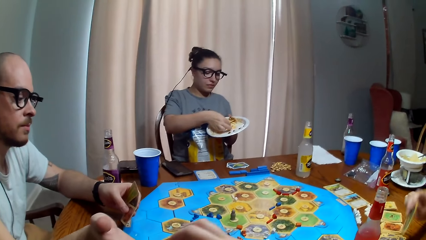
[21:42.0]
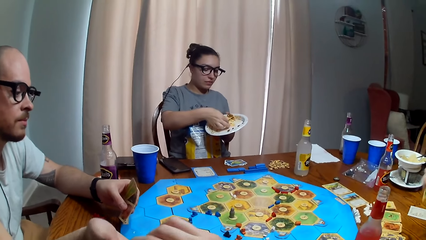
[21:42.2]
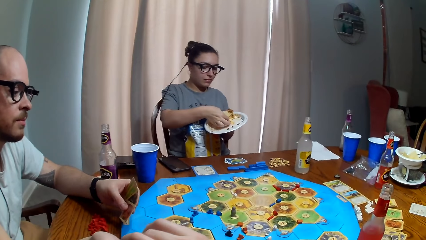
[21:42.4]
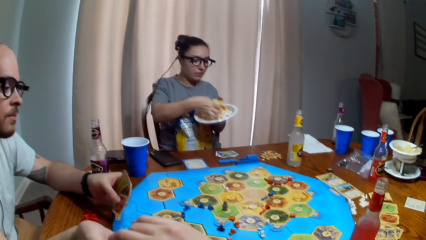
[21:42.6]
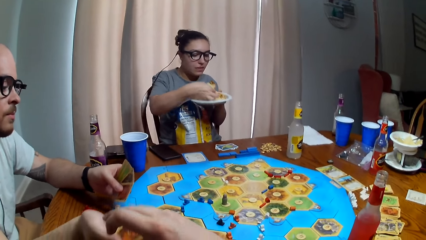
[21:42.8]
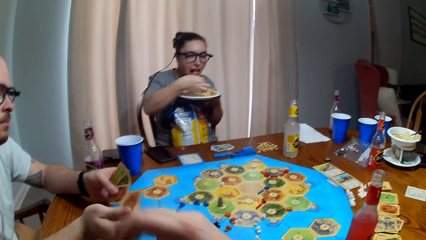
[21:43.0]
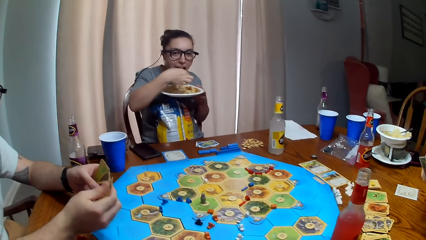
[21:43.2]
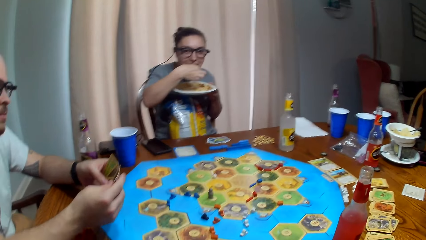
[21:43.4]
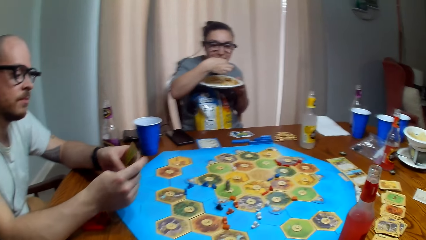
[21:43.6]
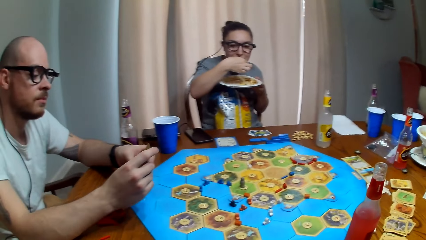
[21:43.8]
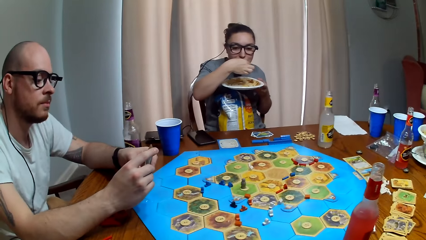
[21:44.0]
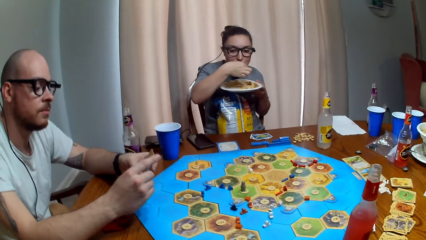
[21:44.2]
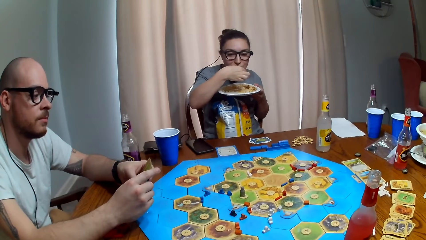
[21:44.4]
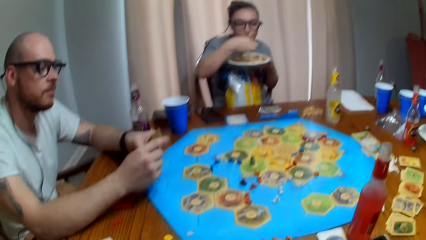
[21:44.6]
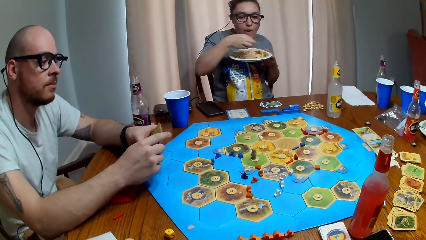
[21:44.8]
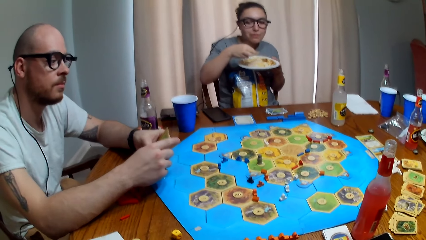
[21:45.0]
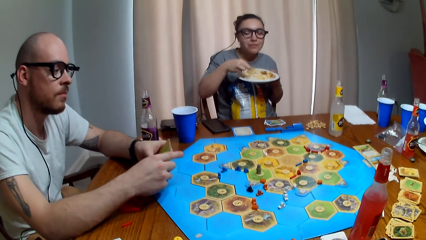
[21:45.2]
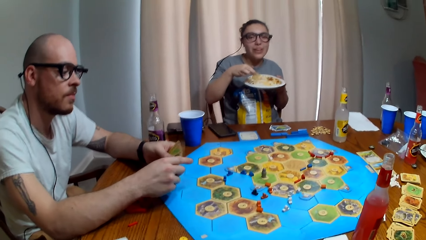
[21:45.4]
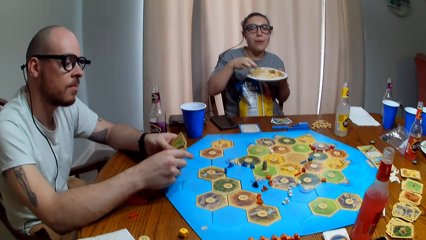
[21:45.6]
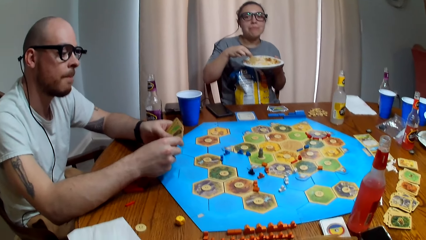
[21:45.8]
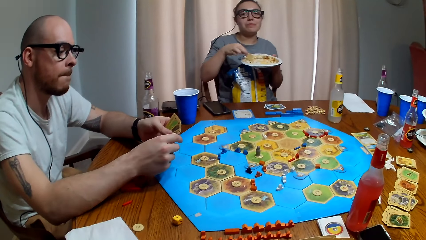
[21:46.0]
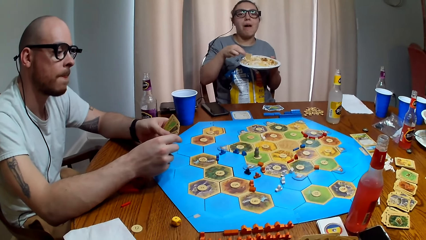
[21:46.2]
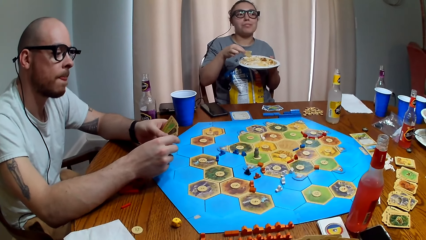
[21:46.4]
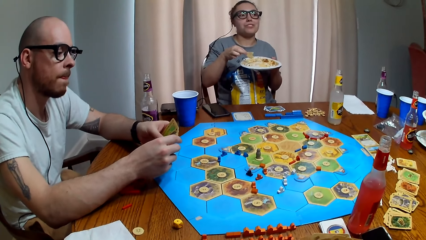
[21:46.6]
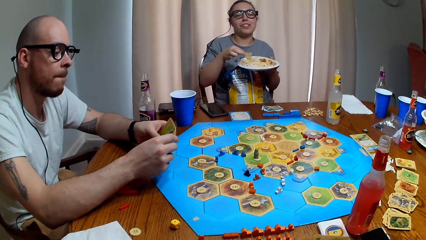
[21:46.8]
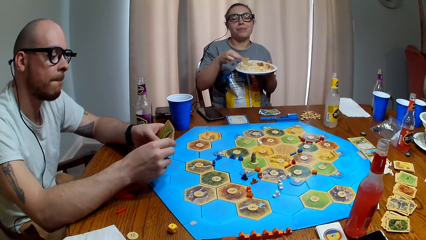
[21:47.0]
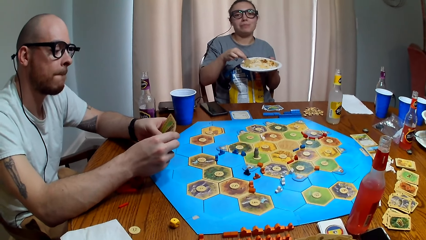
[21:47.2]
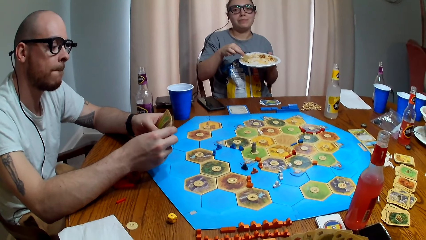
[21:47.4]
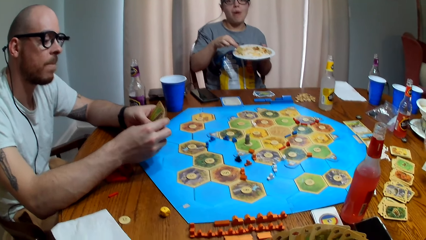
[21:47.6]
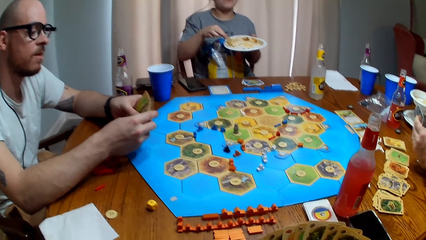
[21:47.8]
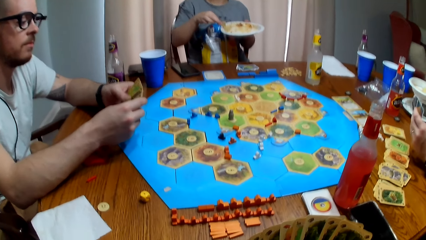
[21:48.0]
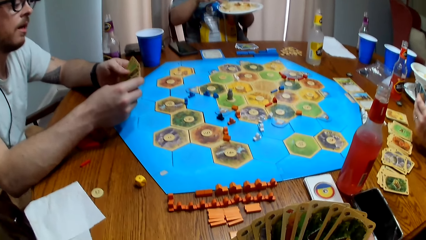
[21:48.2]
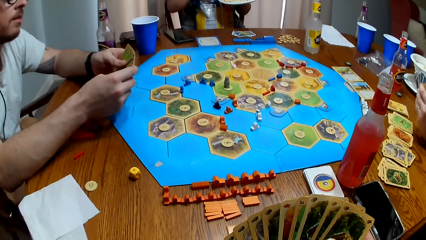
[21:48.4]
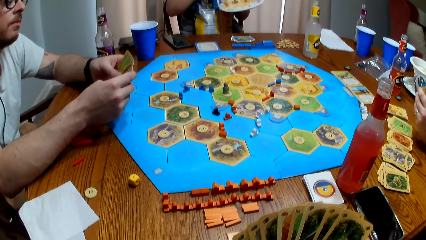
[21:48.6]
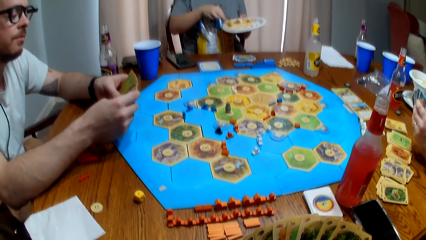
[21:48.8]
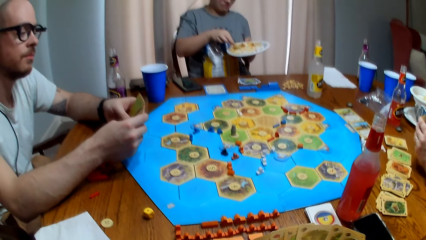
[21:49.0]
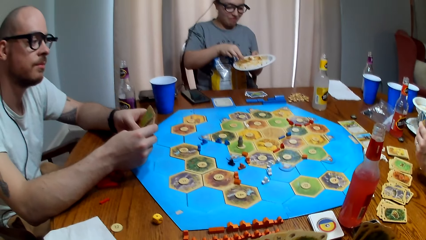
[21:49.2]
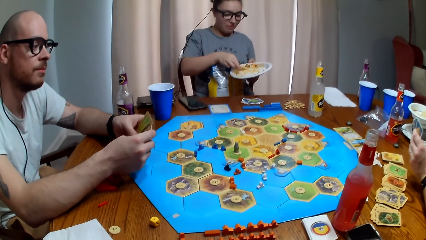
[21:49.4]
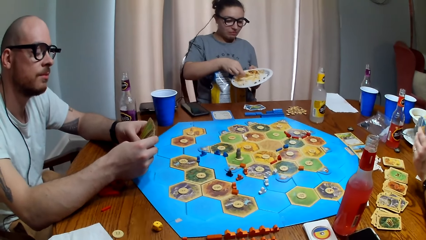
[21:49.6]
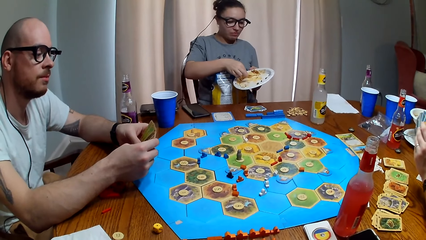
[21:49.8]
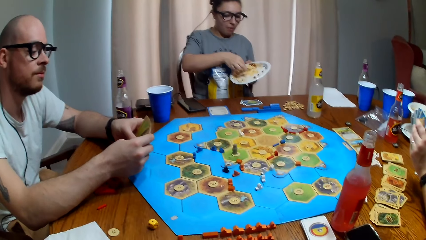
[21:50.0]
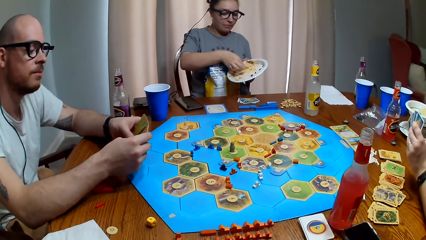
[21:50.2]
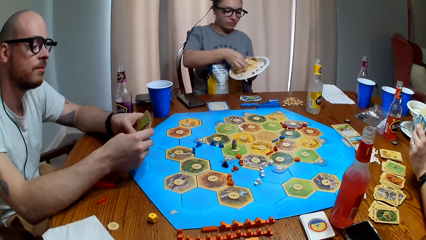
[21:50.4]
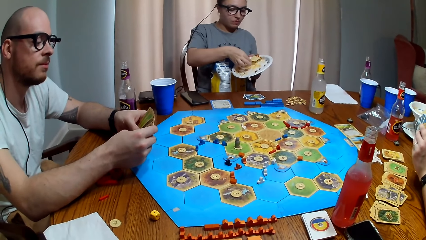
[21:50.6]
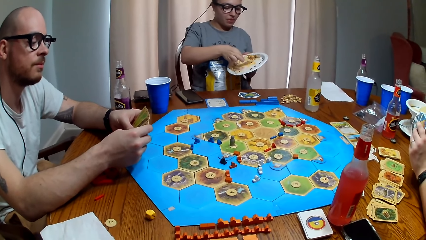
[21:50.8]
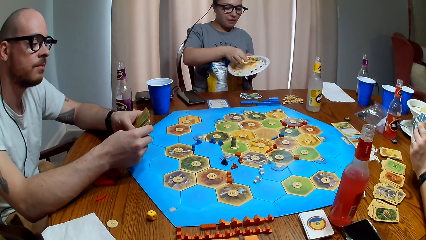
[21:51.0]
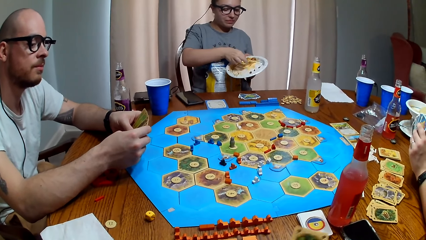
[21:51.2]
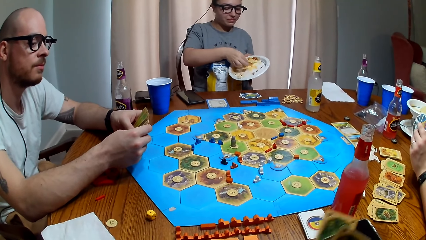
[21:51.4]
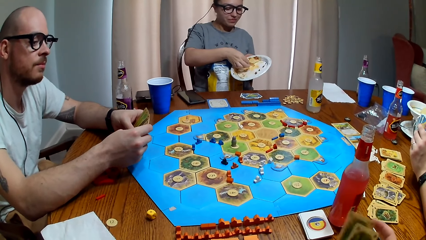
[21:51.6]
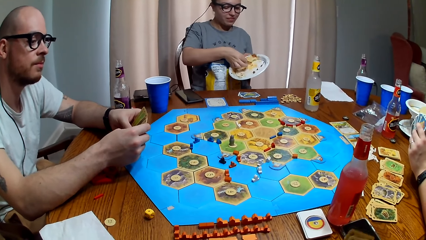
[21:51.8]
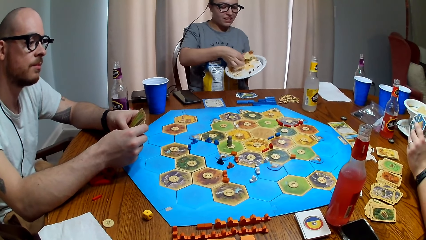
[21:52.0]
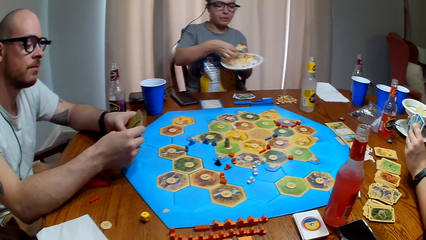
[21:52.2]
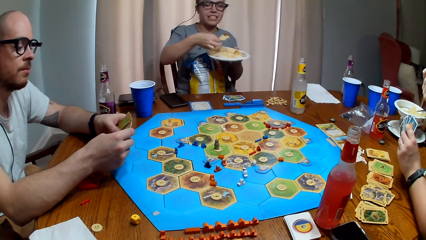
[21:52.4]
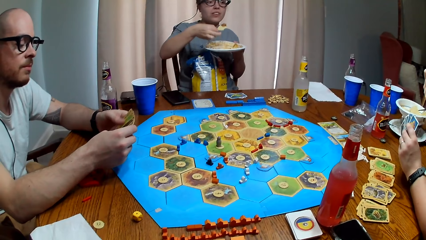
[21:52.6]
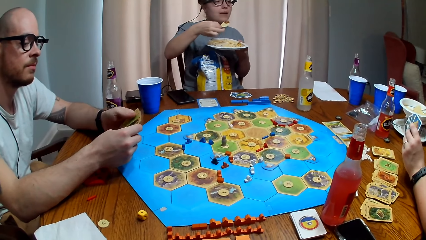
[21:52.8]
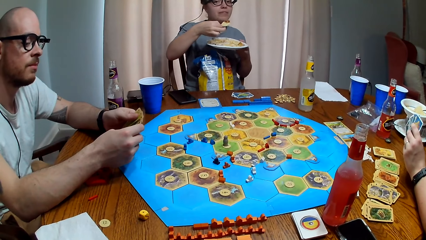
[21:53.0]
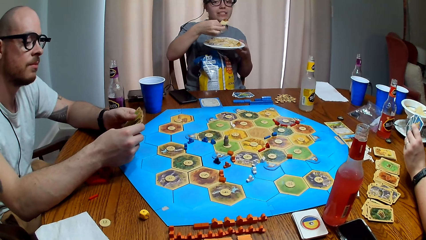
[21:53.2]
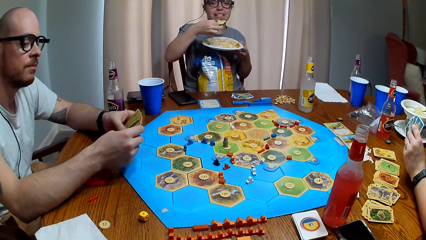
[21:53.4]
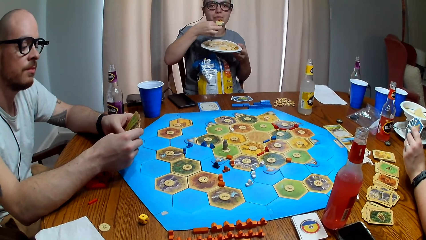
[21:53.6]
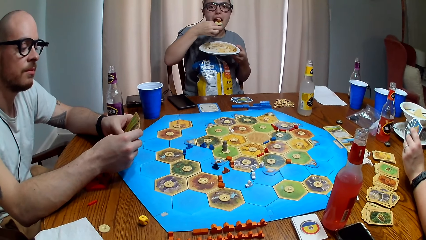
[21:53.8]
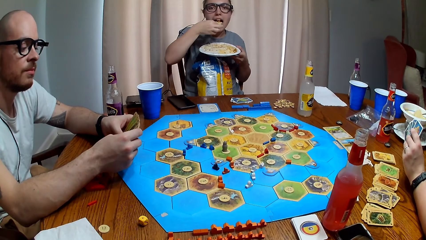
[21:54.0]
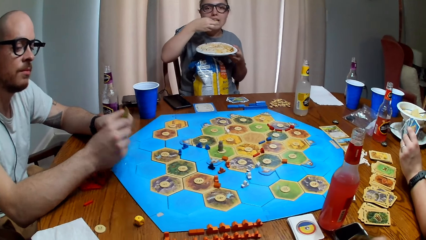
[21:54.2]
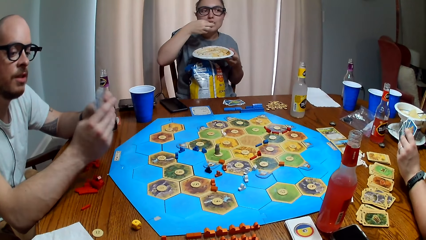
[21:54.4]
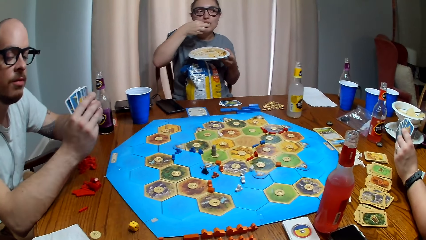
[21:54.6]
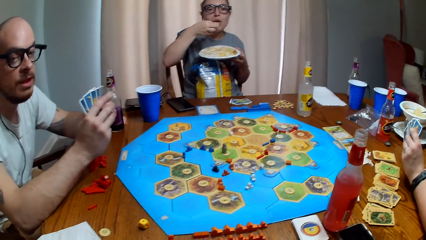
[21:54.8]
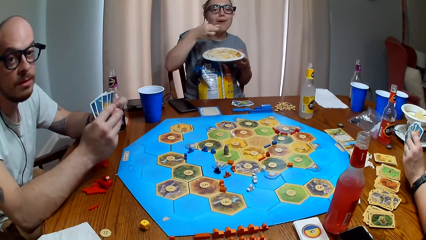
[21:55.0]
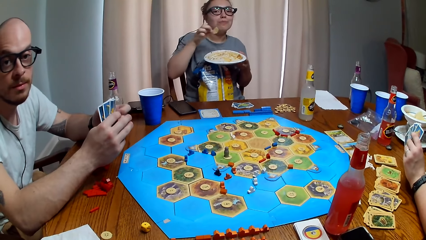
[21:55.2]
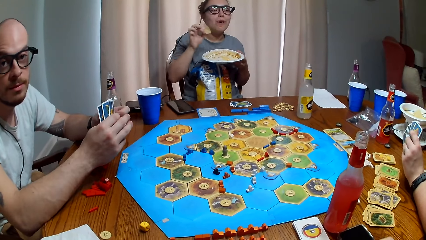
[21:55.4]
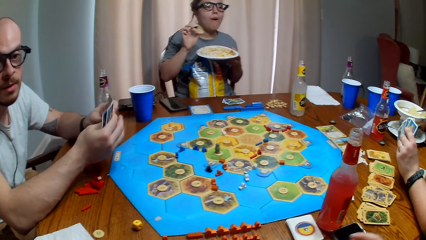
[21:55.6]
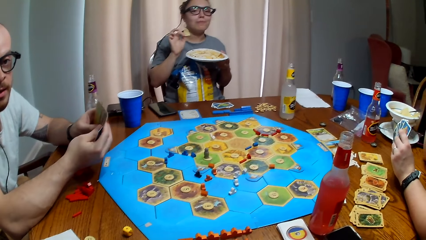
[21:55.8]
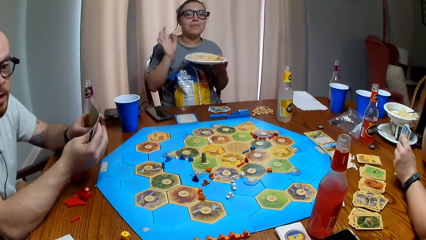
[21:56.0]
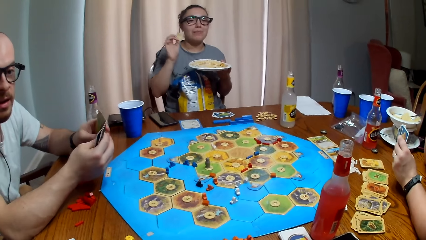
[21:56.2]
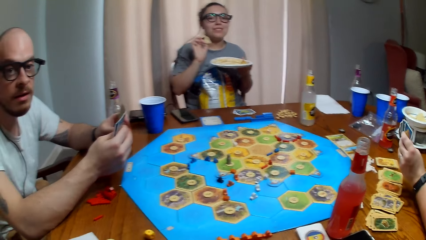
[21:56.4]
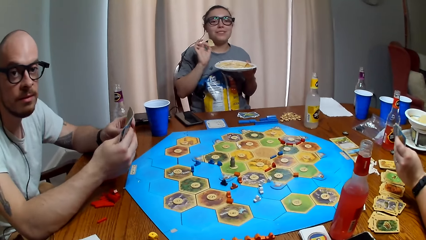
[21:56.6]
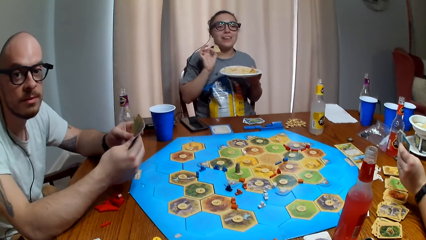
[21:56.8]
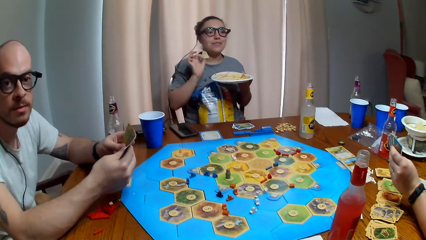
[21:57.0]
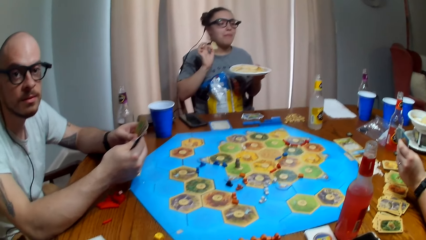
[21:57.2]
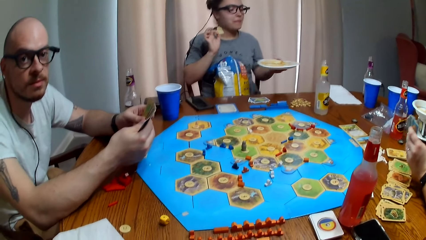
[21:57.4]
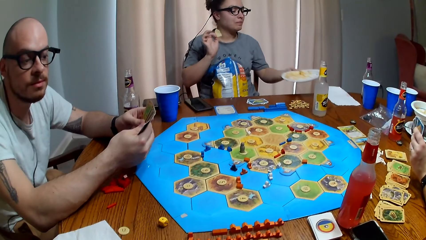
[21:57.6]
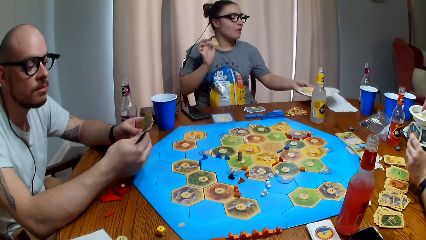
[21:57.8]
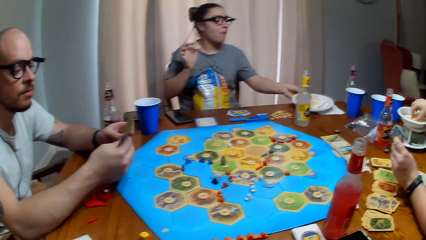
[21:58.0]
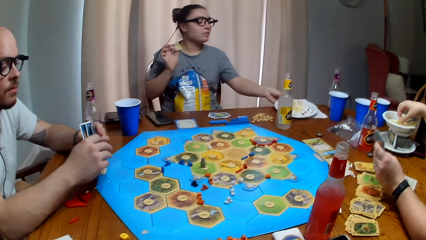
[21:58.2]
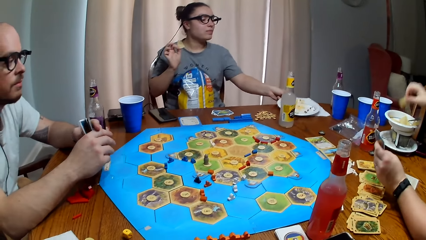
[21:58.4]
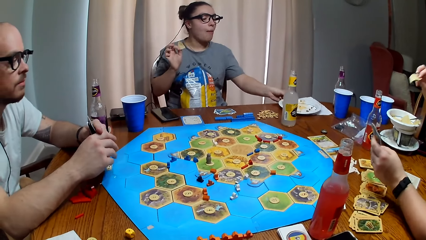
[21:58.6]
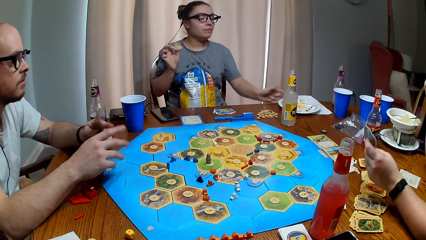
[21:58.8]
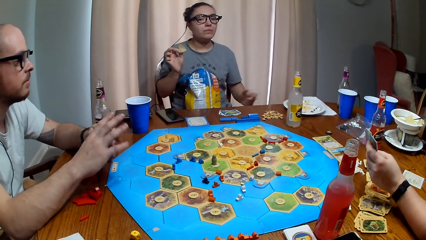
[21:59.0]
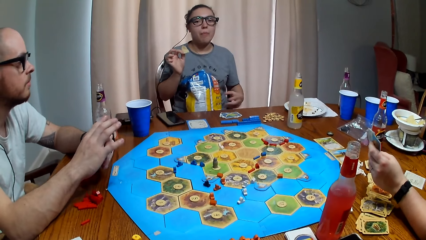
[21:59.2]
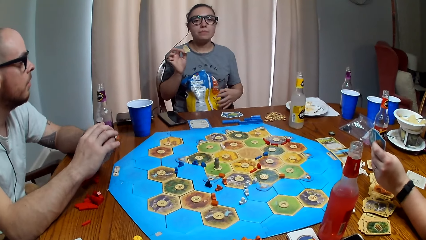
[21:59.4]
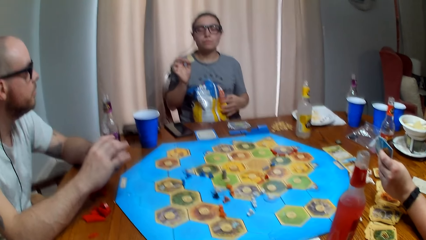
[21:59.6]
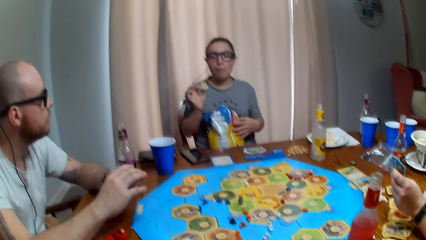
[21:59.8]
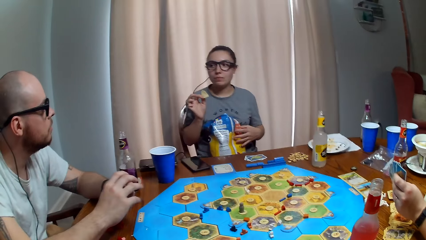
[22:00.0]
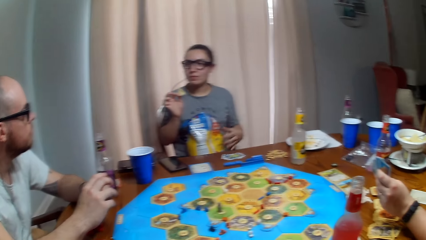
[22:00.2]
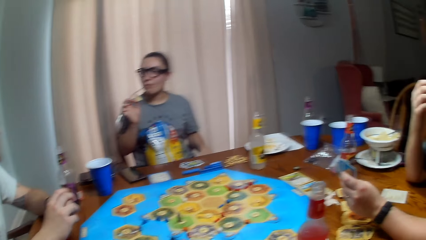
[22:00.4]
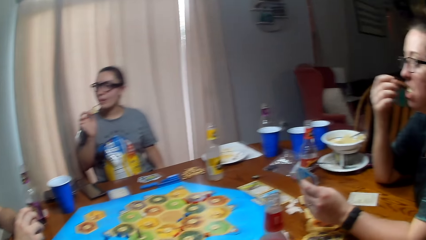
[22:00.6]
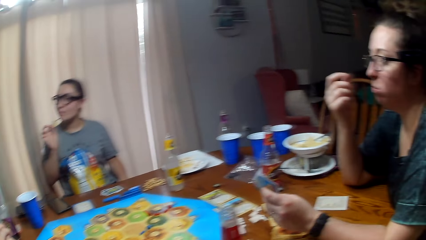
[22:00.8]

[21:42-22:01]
The camera wearer gives a person a card. Another person takes a bite of her food. The other person talks. A third person talks. The second person talks. The camera wearer talks. The third person picks a crisp from the plate on the table. The second person puts her plate on the table.
